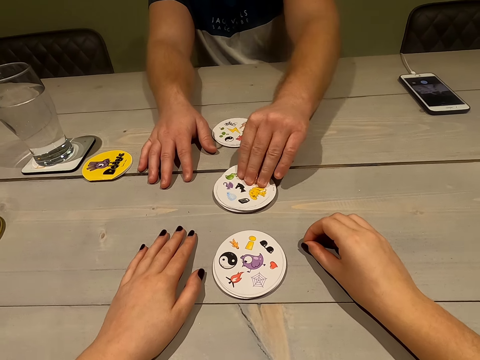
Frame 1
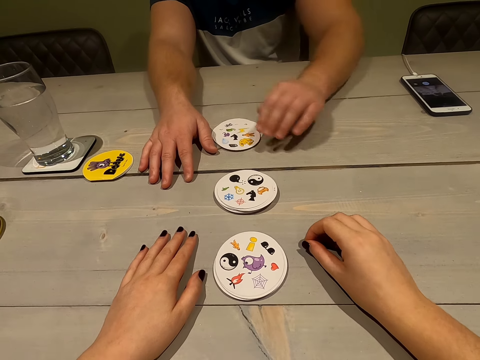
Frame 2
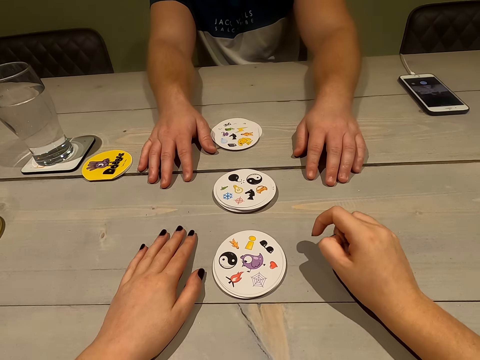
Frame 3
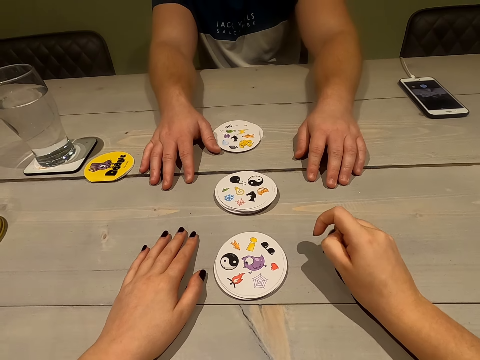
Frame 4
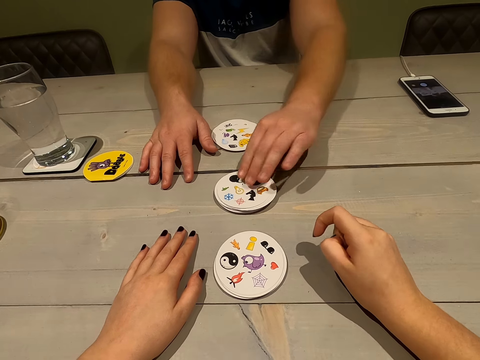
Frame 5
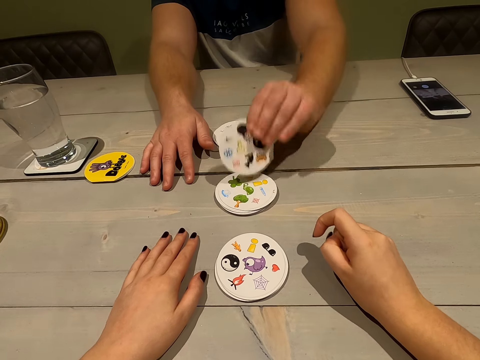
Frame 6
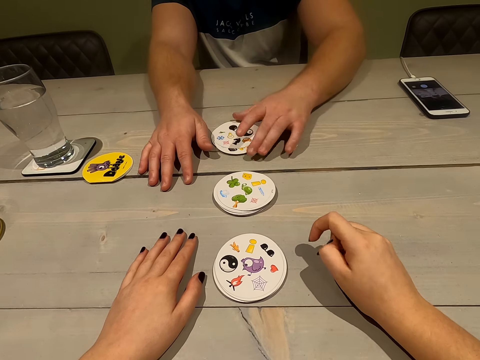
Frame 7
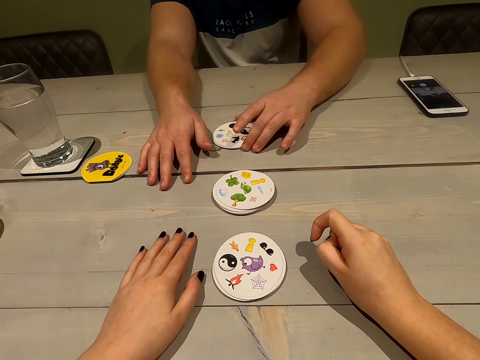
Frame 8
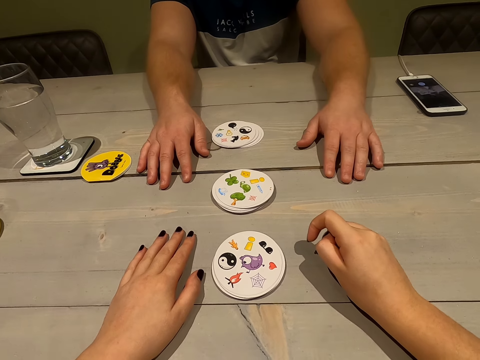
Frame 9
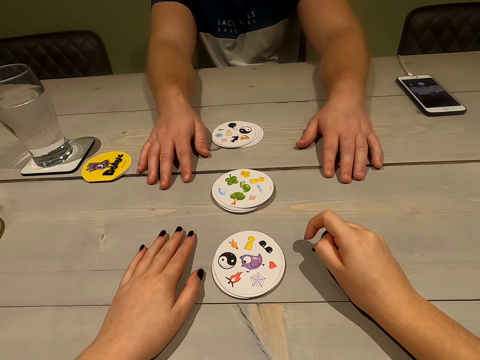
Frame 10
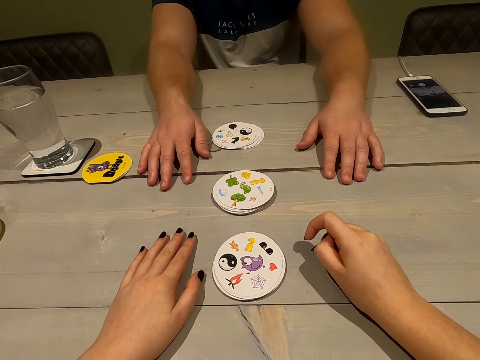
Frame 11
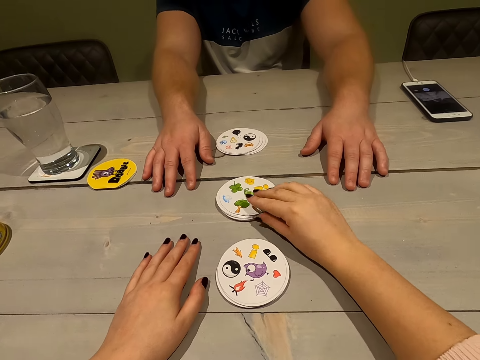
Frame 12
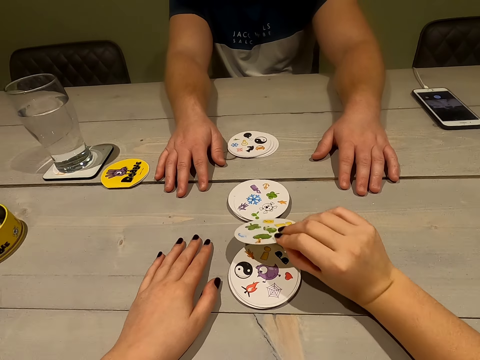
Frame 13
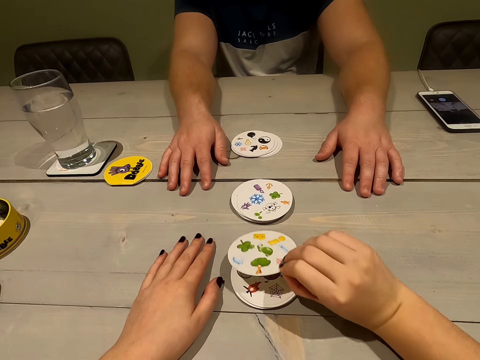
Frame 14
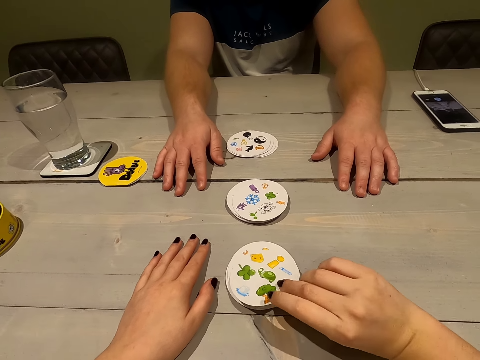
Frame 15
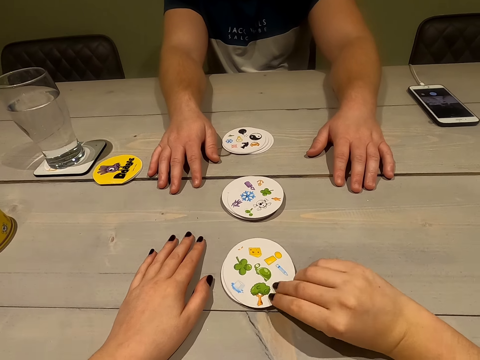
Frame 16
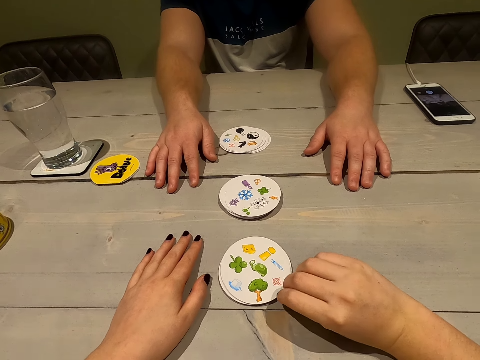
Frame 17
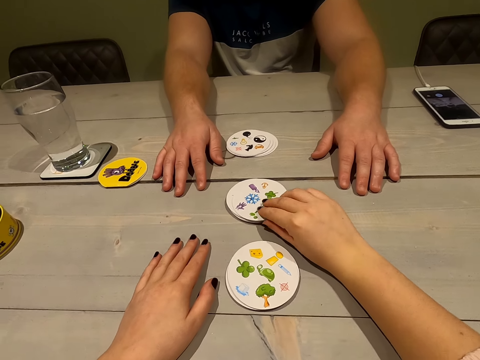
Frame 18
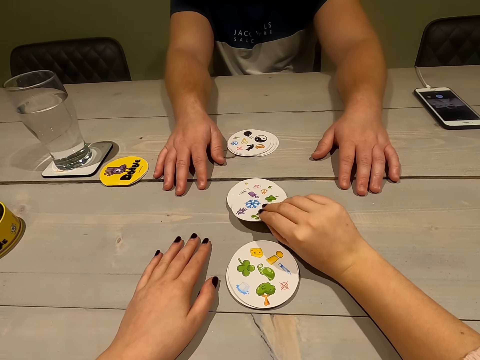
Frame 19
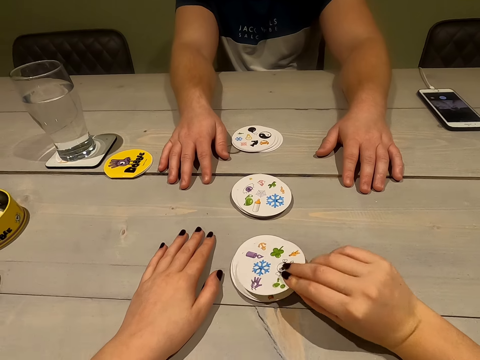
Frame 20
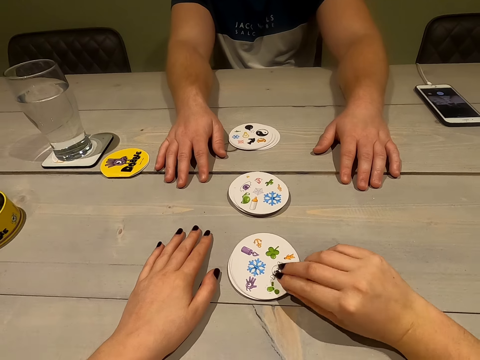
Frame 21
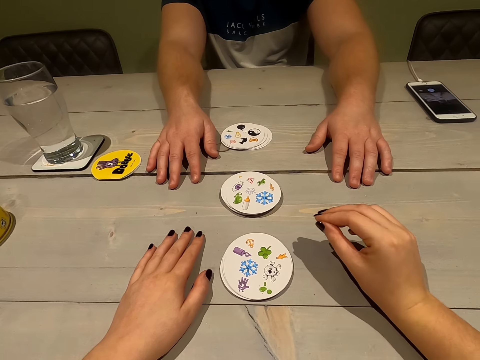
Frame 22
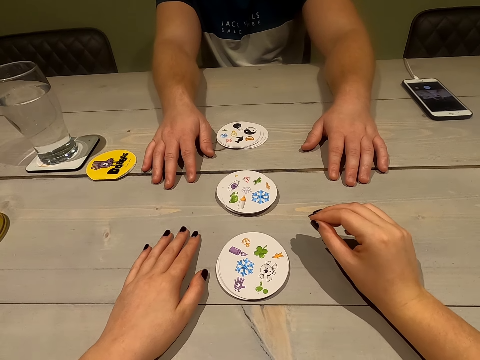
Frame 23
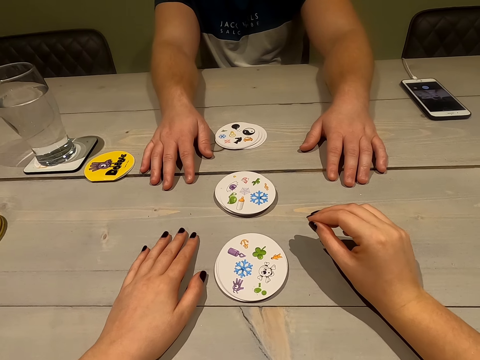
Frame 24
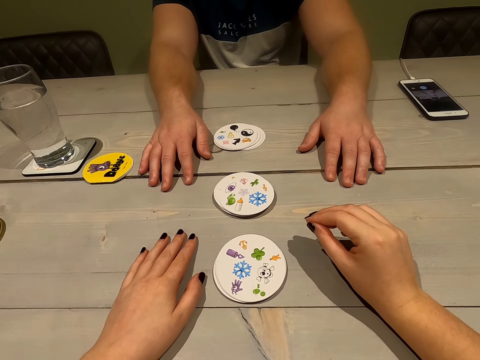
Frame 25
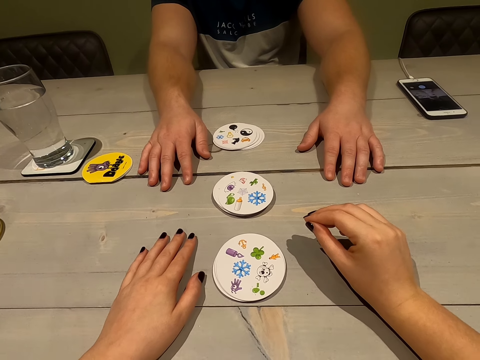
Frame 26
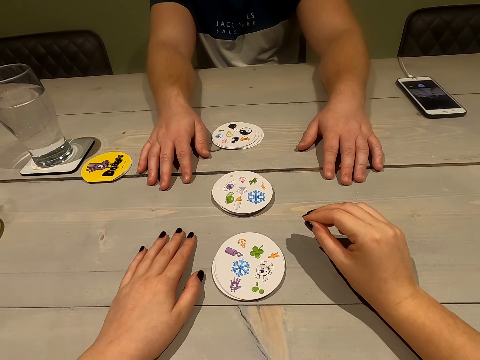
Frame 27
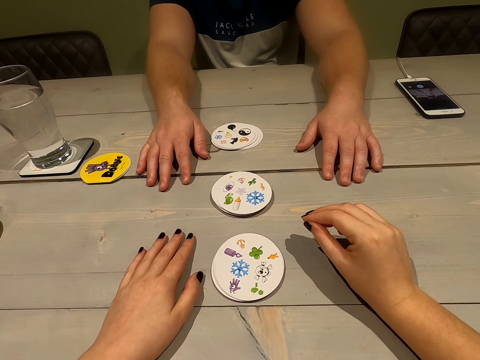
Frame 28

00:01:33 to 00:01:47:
A person lifts a card. The person drops the card. The person takes a card. The person drops the card. The person assembles the cards. The camera wearer lifts a card. They drop the card. They take a card. They drop the card.

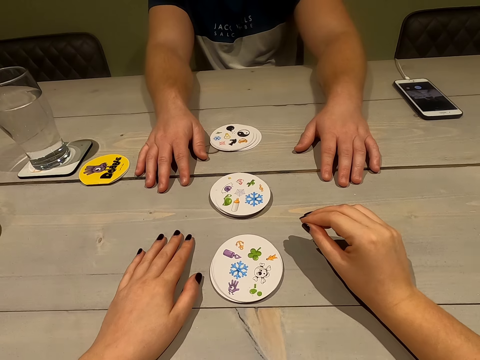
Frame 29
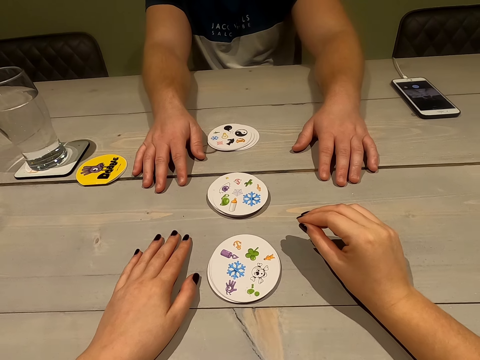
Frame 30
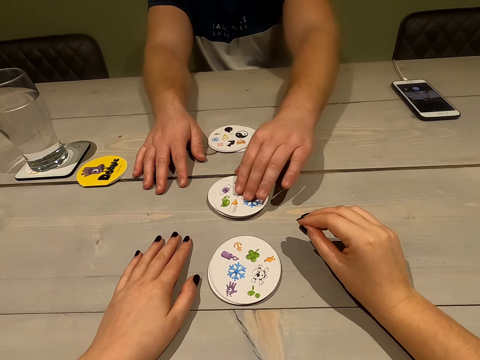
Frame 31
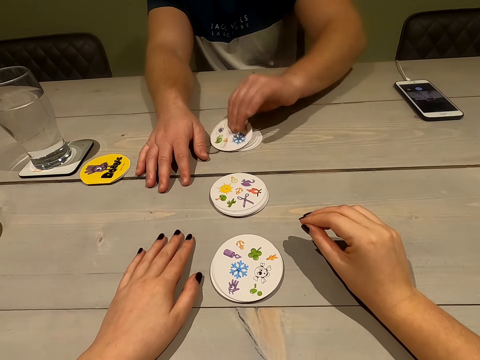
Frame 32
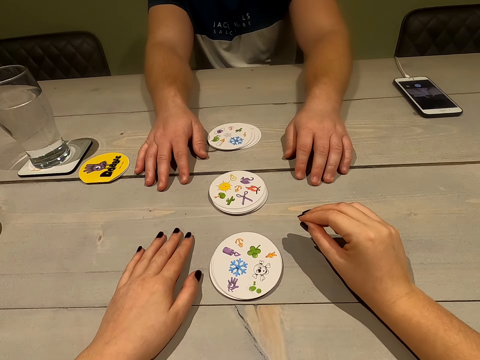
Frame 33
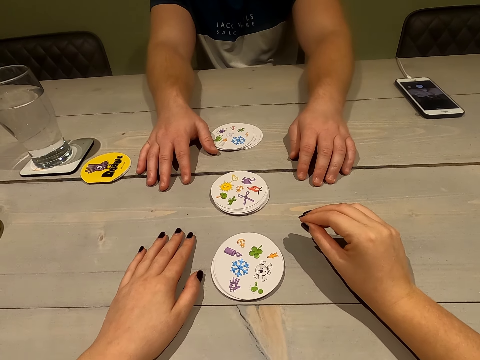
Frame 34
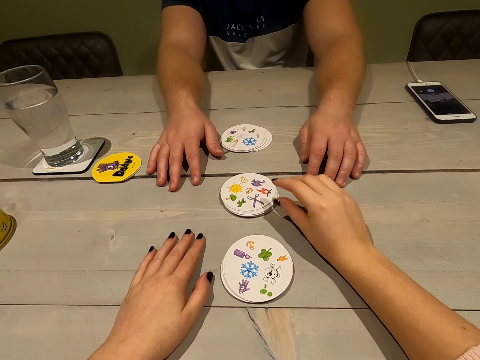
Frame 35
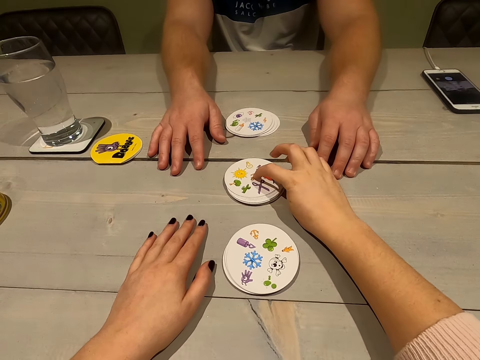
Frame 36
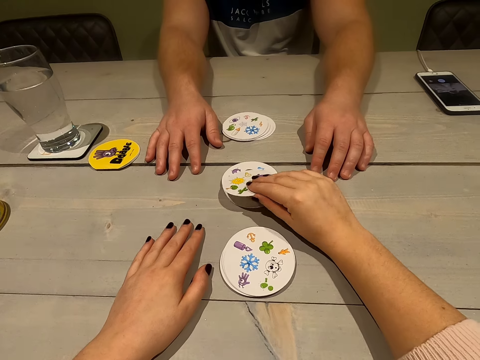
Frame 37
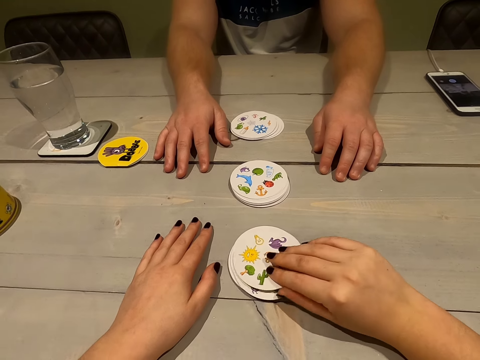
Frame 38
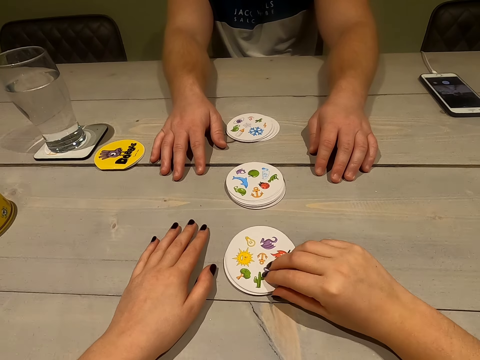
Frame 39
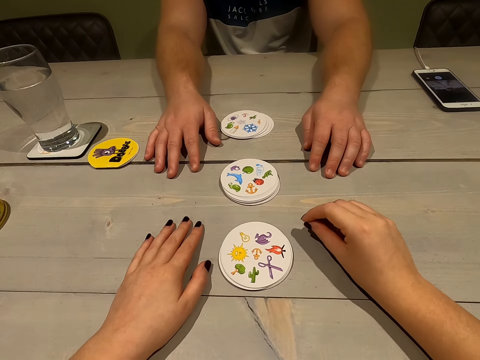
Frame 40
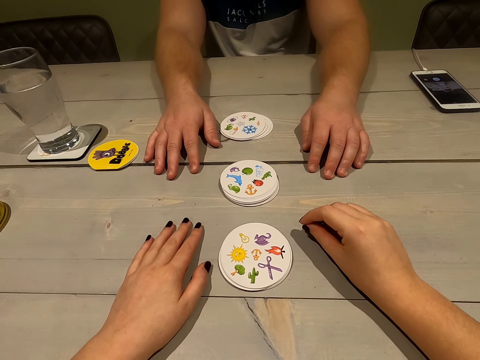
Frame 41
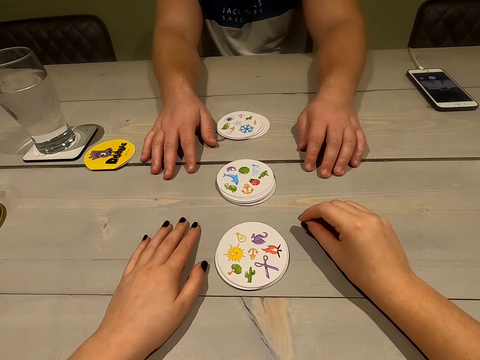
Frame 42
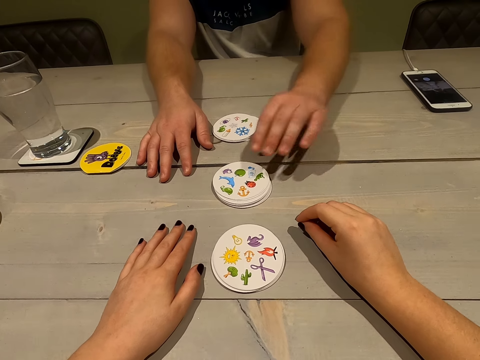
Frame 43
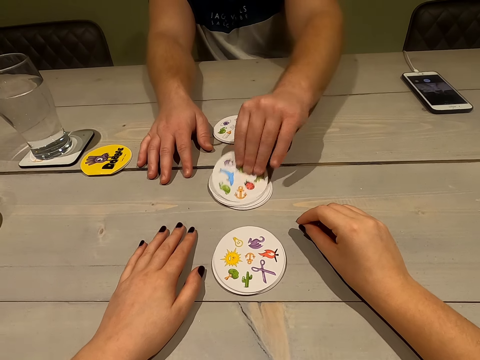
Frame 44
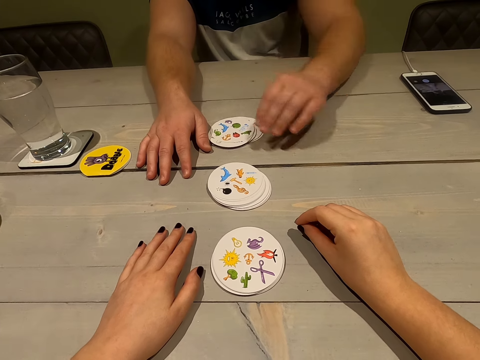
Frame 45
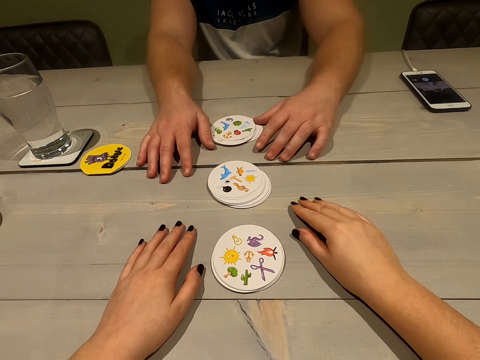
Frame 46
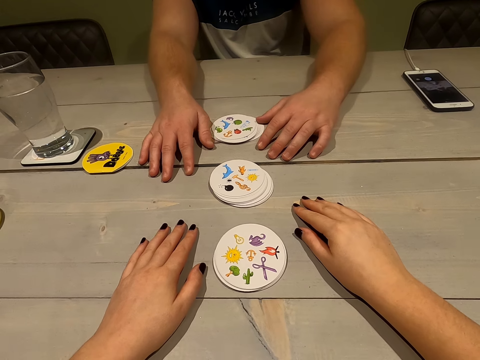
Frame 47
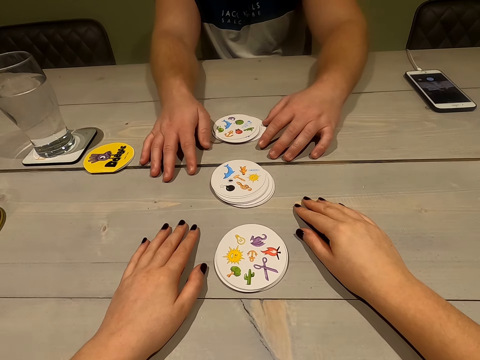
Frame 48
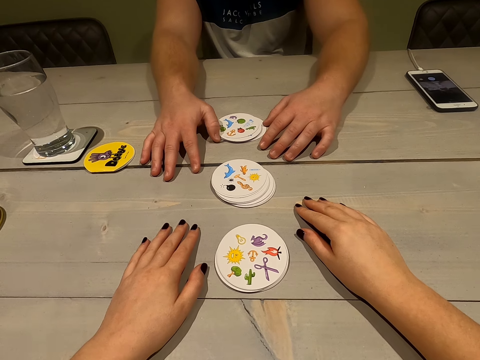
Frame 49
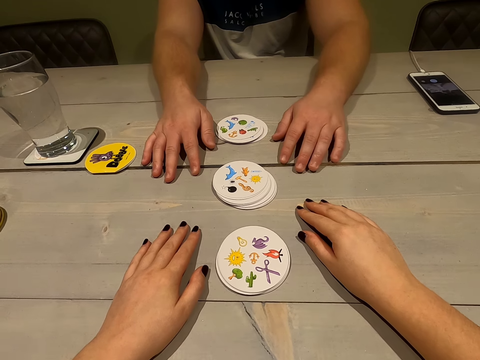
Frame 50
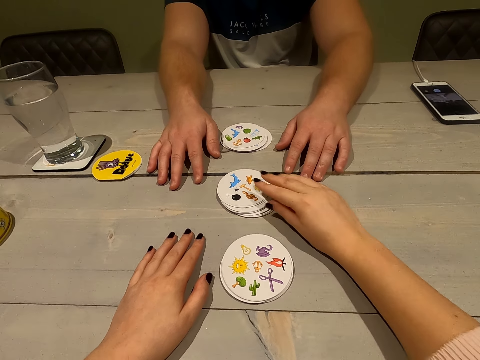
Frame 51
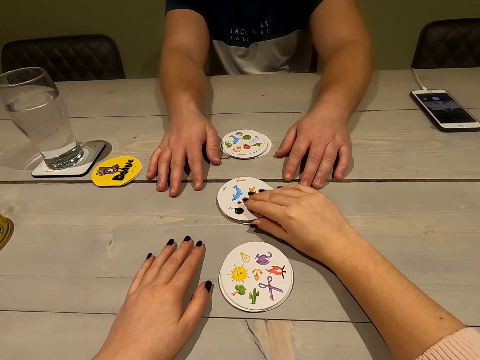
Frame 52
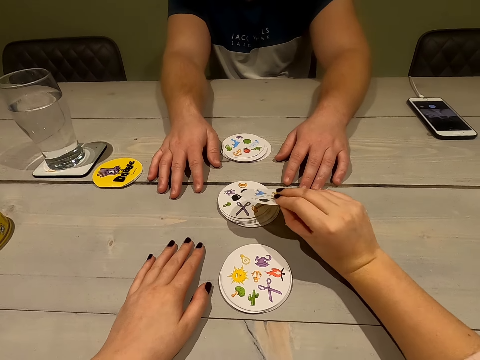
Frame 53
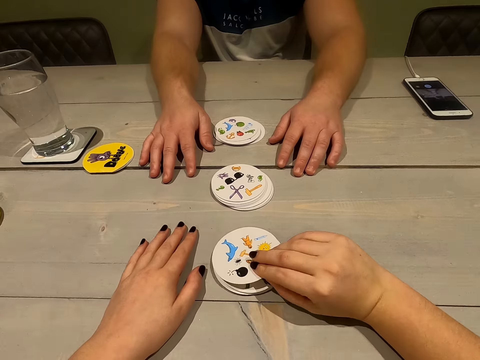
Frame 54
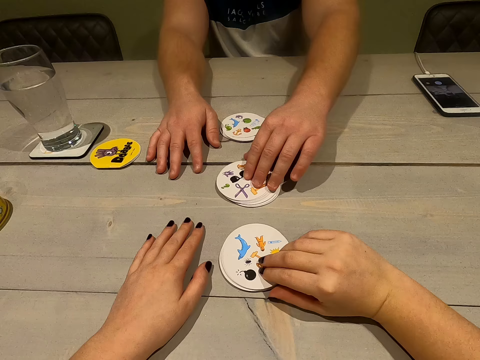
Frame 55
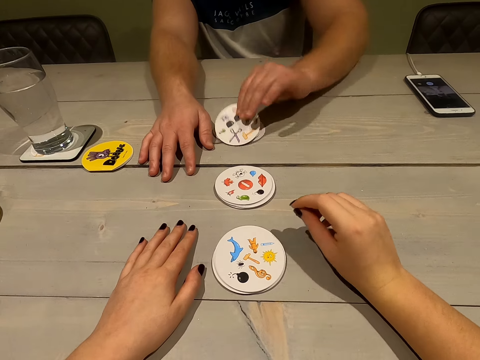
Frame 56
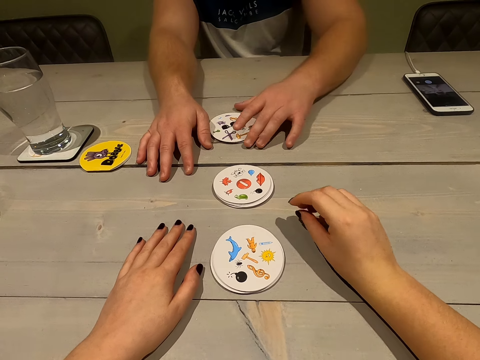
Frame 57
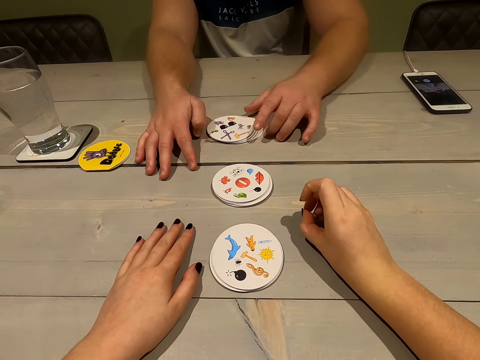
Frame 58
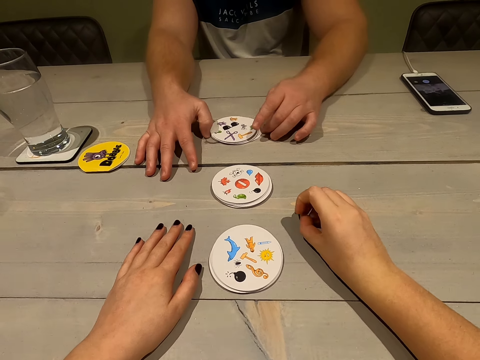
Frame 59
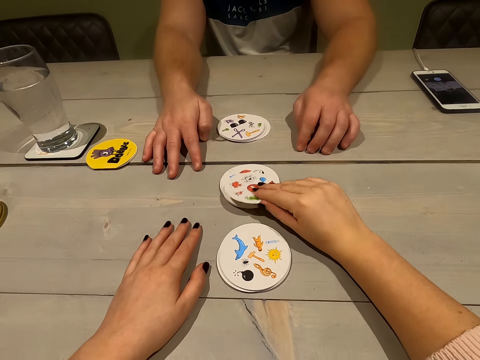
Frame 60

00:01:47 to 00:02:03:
A person takes a card. The camera wearer lifts a card. They drop the card. The person takes a card. The person drops the card. The camera wearer lifts a card. They drop the card. The person collects a card.
